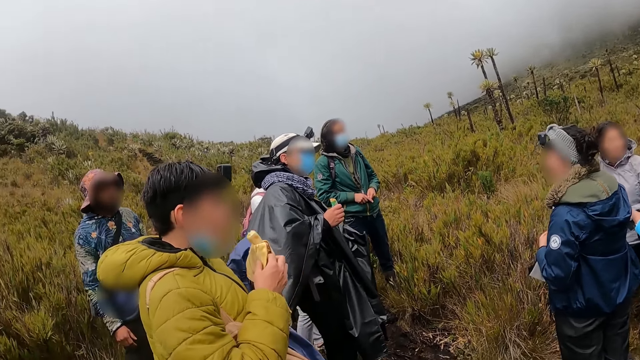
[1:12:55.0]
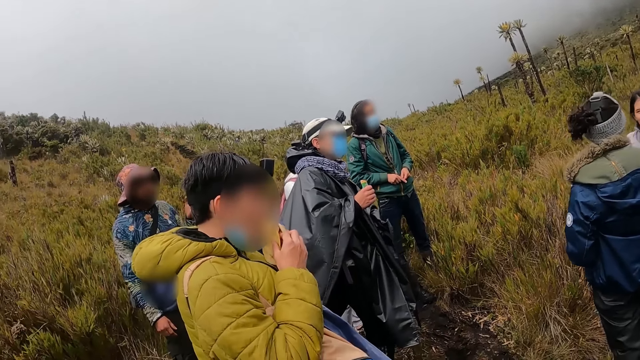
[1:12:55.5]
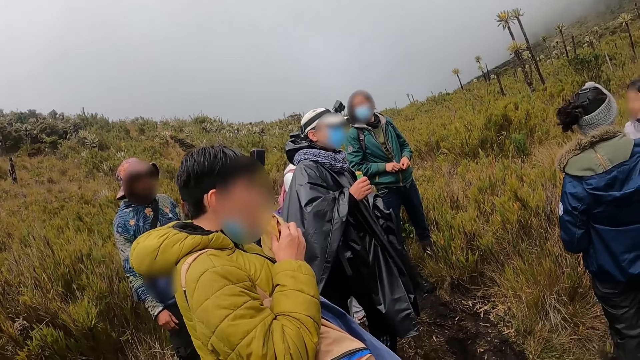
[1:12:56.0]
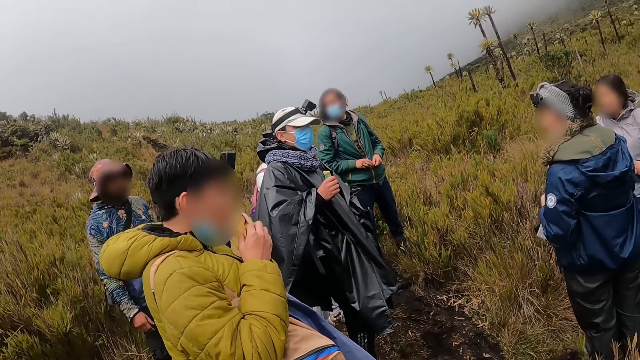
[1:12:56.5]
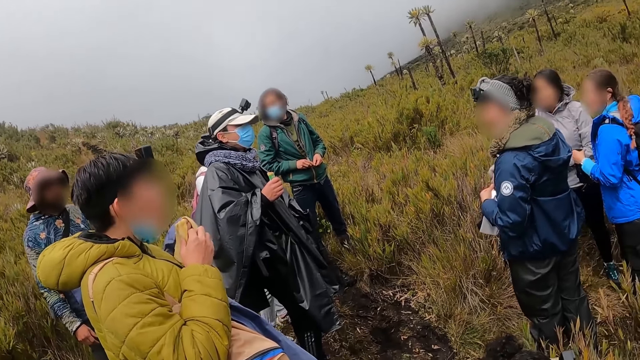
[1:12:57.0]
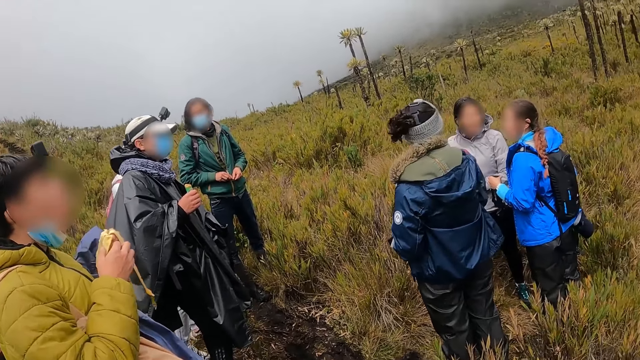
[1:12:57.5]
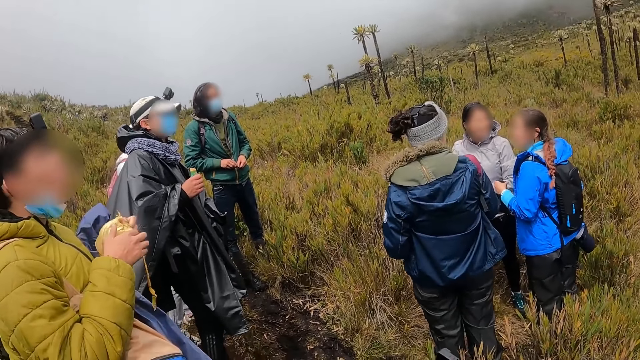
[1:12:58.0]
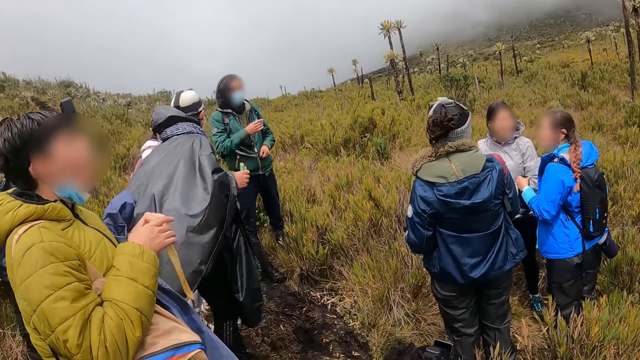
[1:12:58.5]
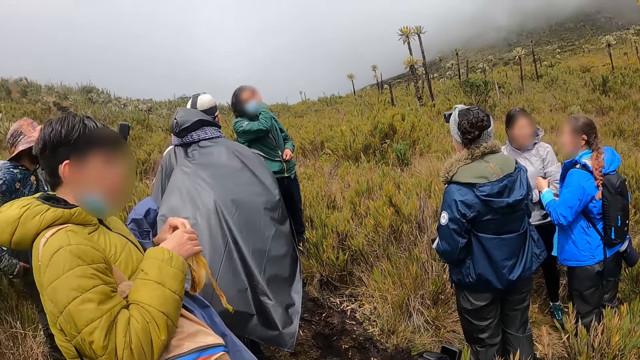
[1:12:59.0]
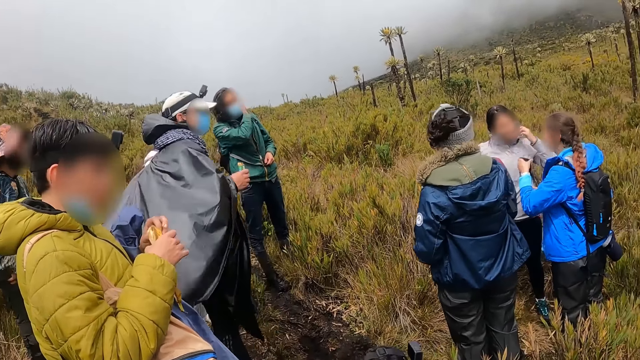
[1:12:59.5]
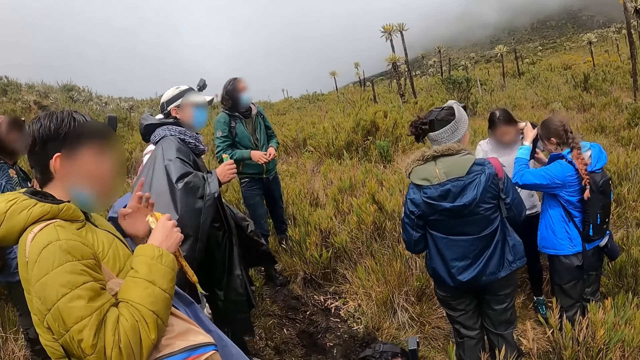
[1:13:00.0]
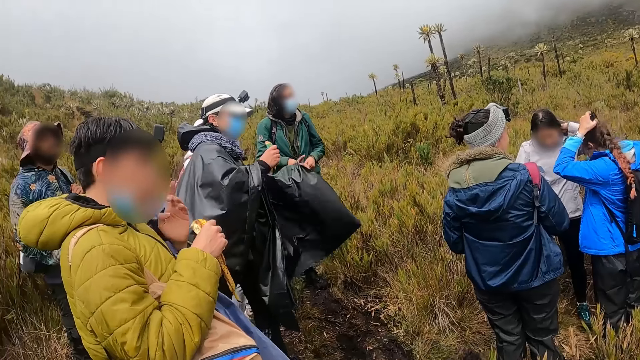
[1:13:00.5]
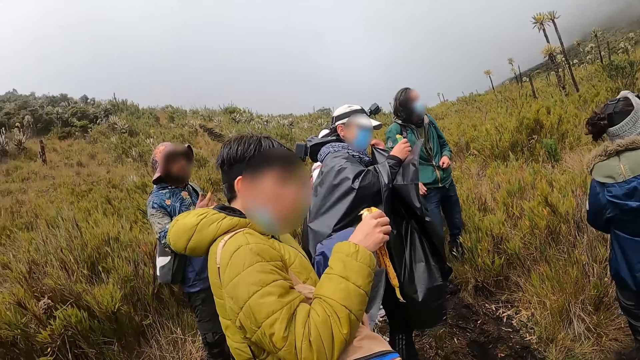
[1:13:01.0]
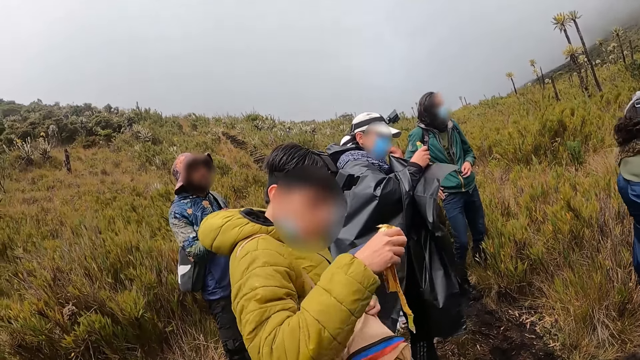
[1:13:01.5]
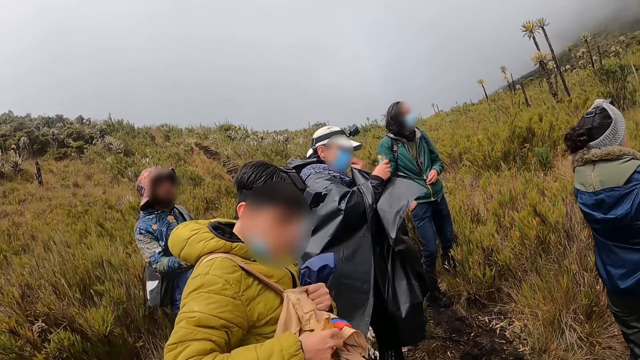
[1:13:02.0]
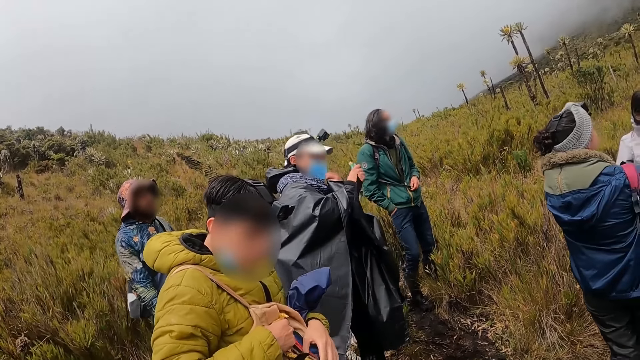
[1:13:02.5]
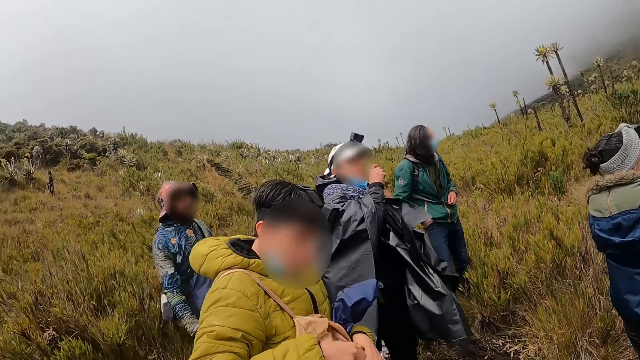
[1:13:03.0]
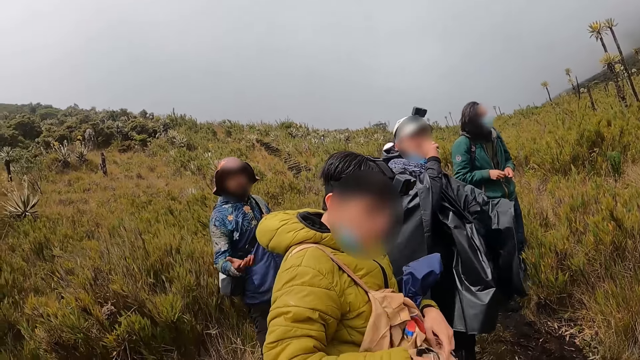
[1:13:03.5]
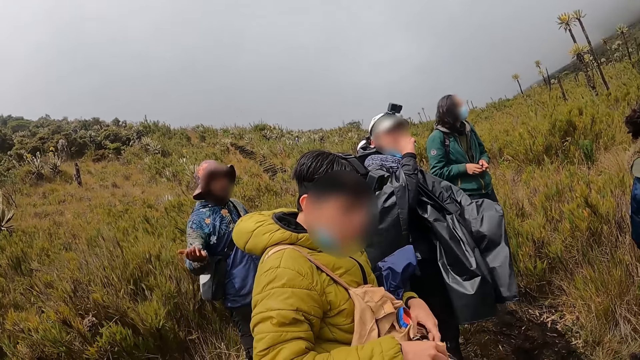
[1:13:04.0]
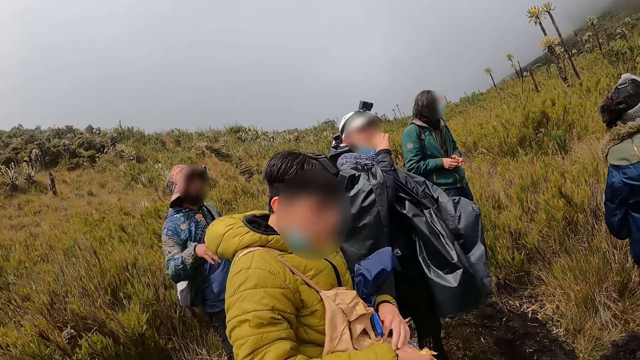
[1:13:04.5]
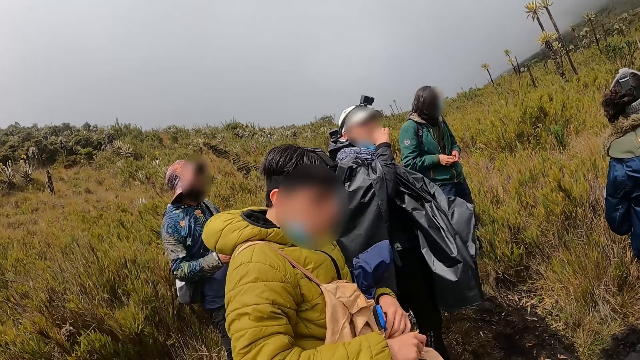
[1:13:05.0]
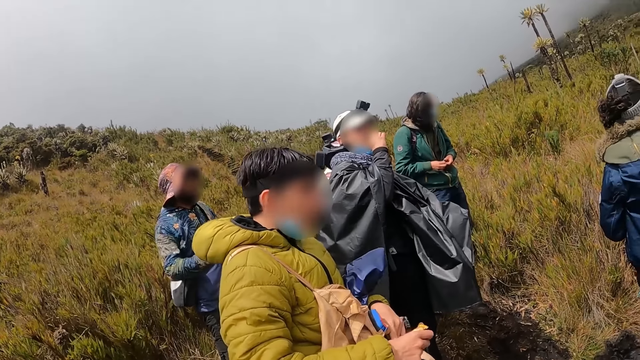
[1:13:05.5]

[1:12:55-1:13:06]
A woman converses with a man. Another man eats the banana with both hands. The camera wearer looks around. A third man looks around. The camera wearer looks around. The first man looks around. The camera wearer looks around. The first man pulls the raincoat. The camera wearer looks around. The first man looks around. The camera wearer looks around. The third man converses with the camera wearer. The camera wearer looks around.

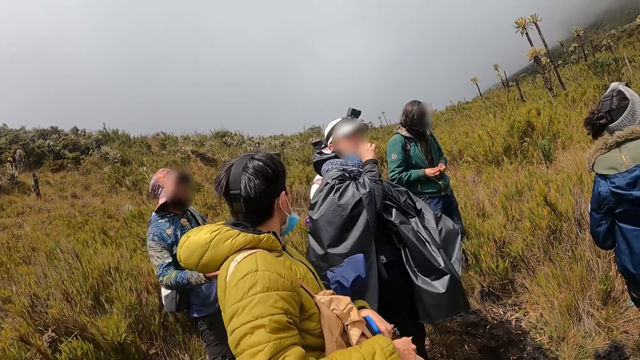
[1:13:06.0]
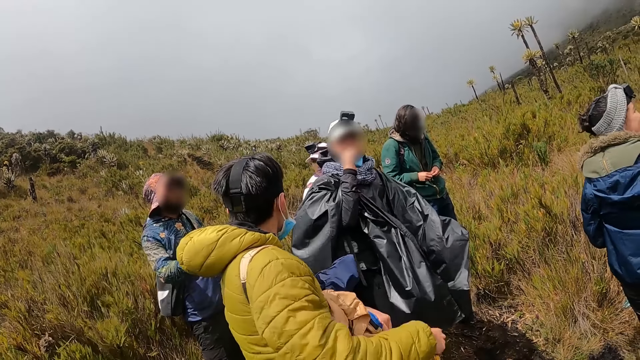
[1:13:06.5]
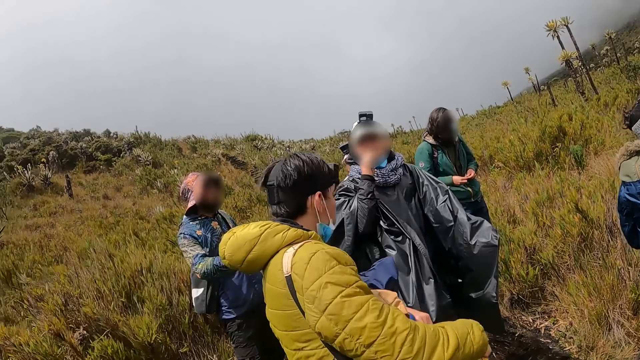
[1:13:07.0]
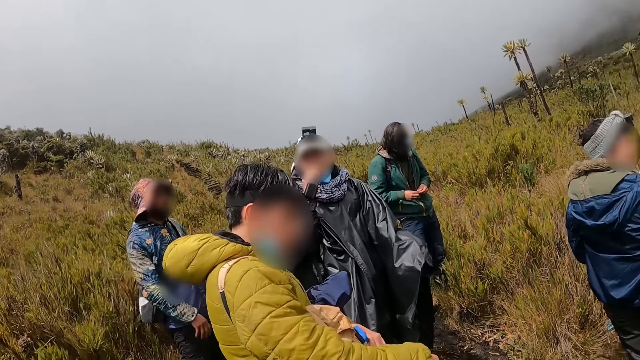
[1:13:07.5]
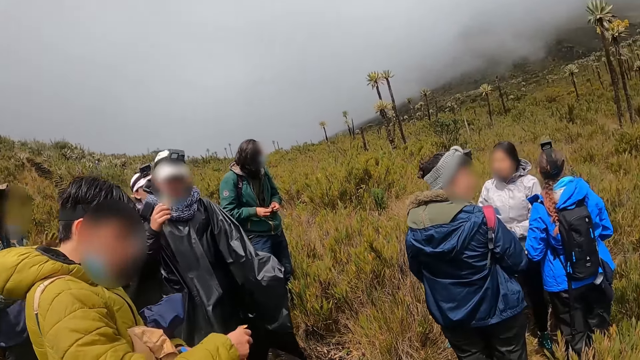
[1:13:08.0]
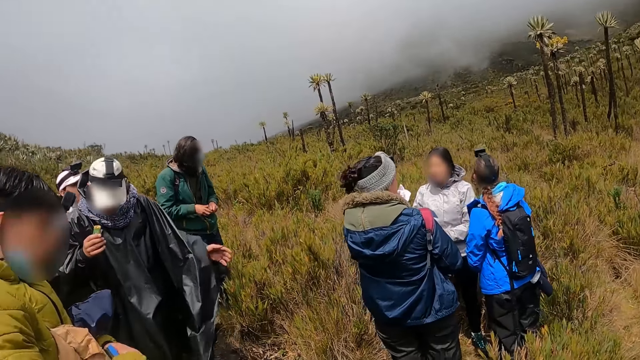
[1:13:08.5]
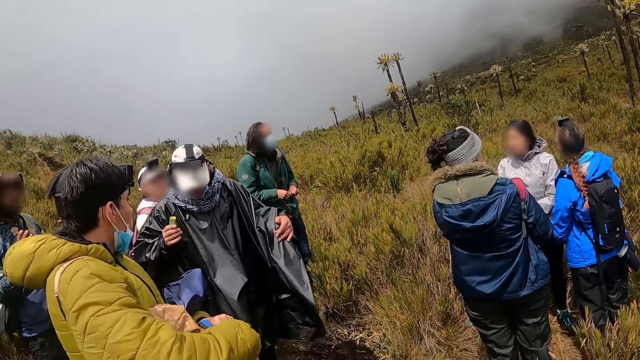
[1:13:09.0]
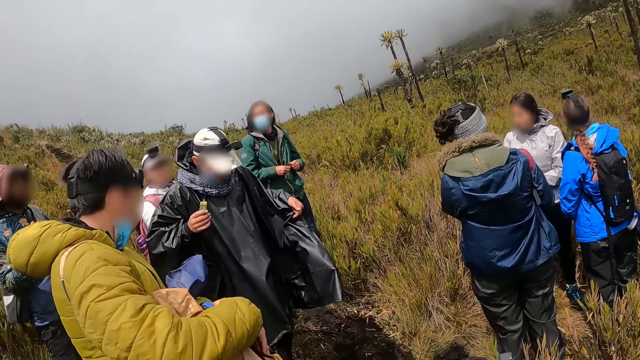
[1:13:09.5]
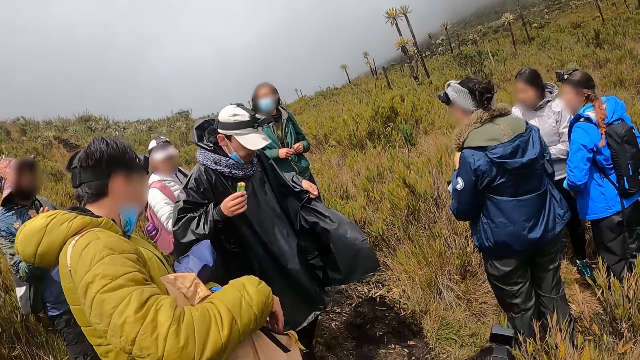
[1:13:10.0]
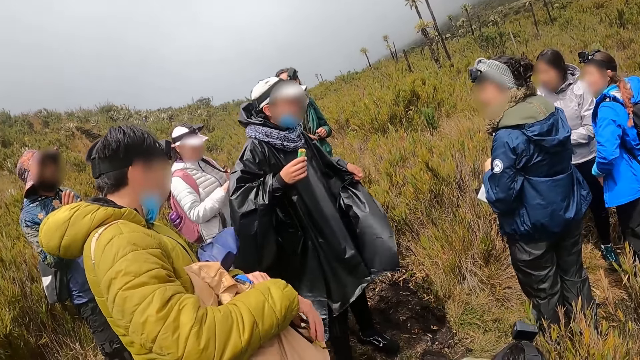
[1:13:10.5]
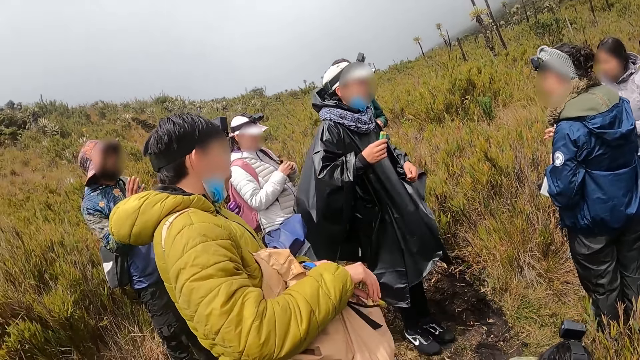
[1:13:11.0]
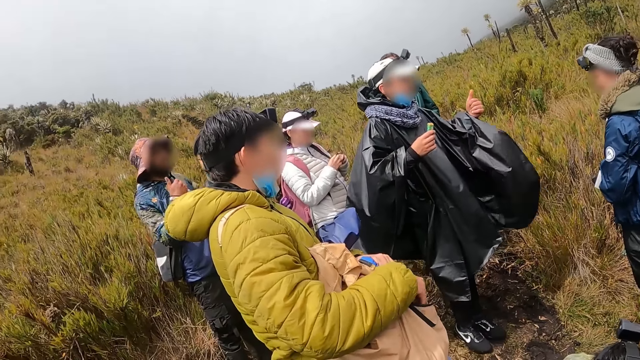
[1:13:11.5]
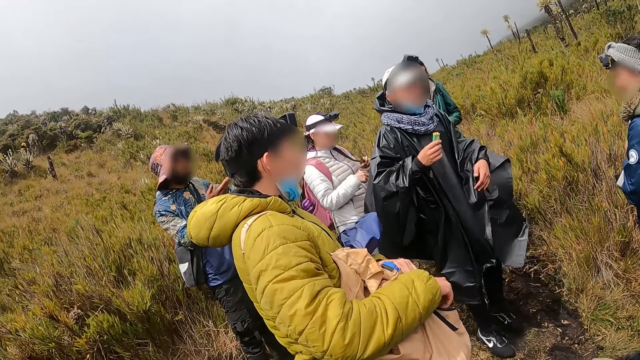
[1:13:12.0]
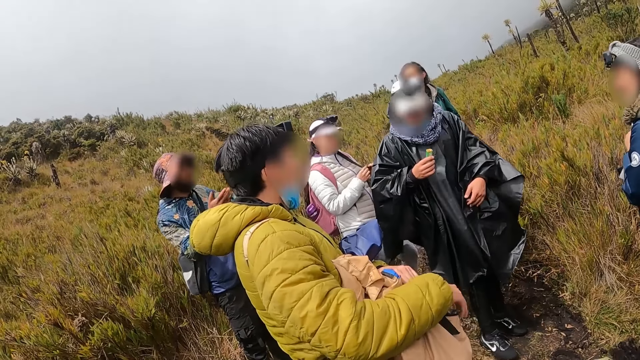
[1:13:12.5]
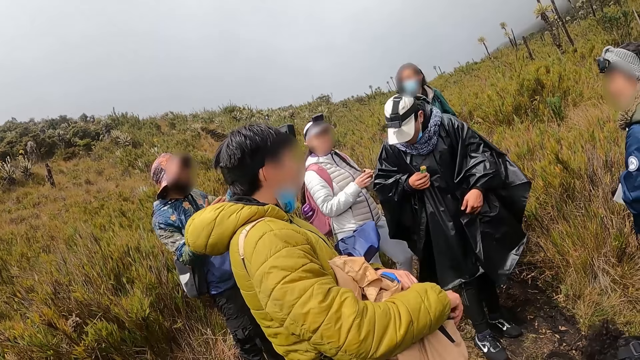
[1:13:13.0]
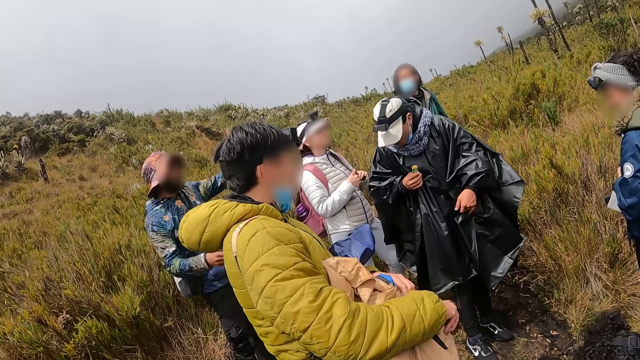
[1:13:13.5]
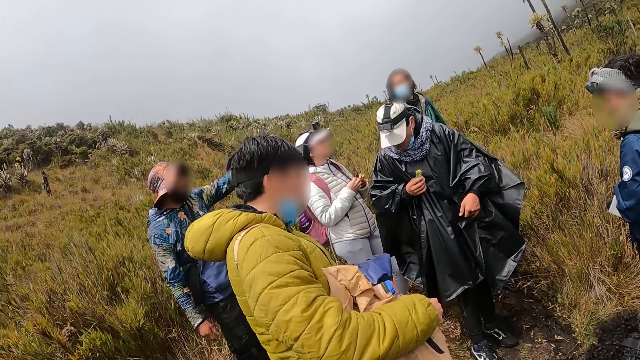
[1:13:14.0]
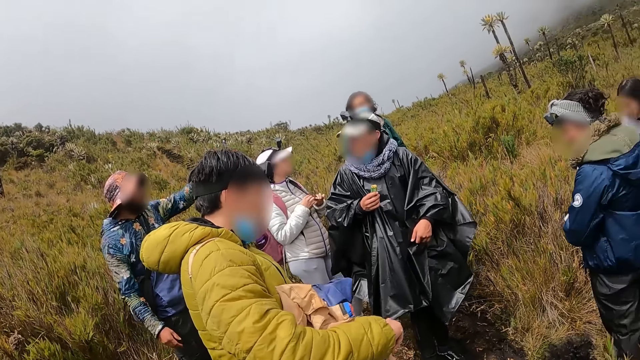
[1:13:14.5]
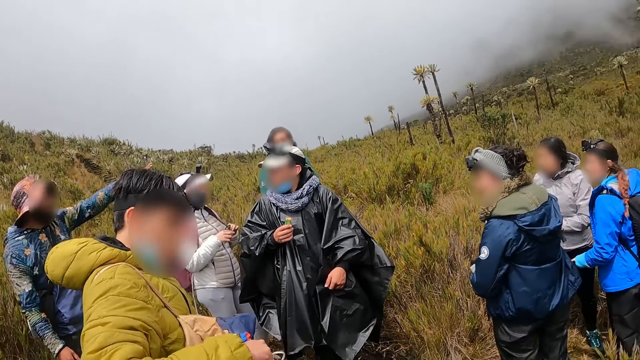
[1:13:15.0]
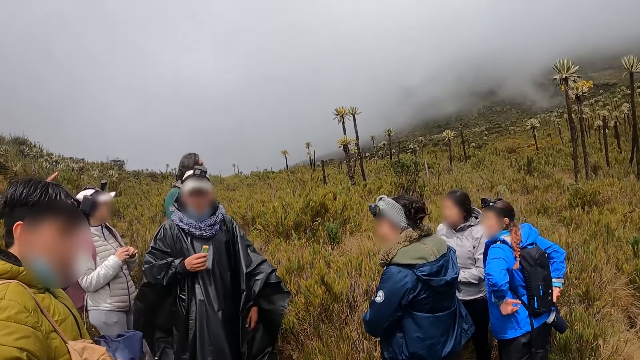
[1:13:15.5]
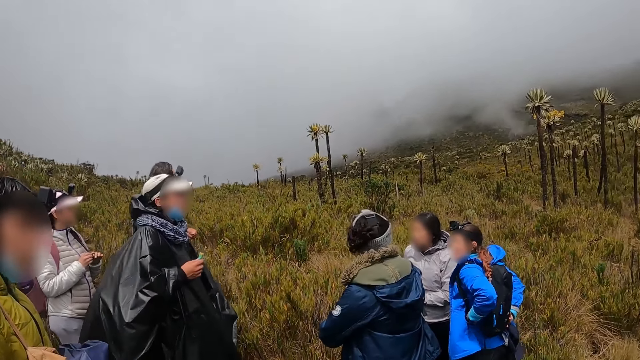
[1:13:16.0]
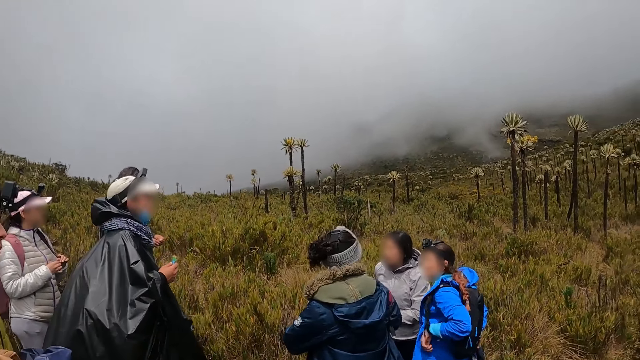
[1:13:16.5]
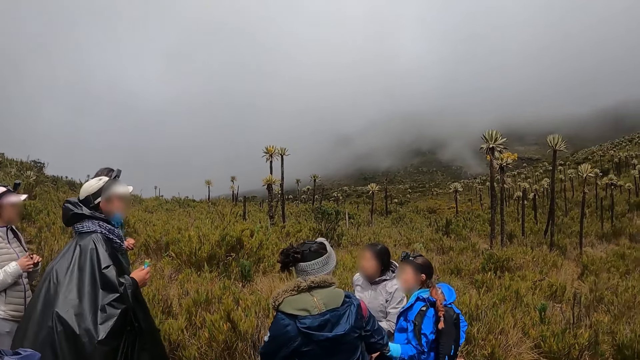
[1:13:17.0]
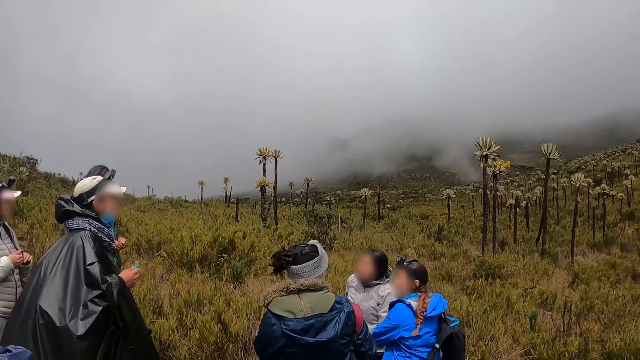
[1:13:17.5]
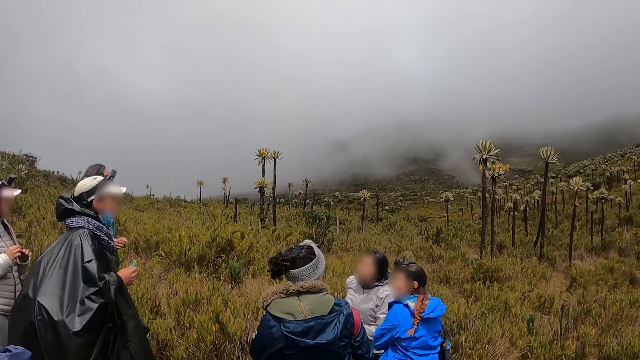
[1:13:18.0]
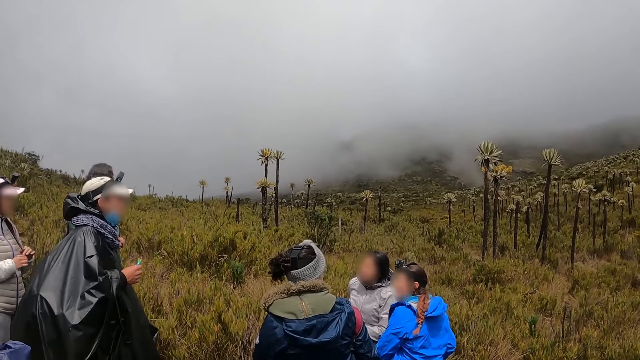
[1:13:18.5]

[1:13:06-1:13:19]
A man looks around. A woman converses with another woman. The camera wearer looks around. Another woman looks around. The man walks around. The man converses with the camera wearer. The man interacts with the group and the camera wearer. The man lifts the right hand. The camera wearer looks around. Another woman looks around. The camera wearer looks around. Another woman pulls the bag. The camera wearer looks around. A person removes the bag from the back.
